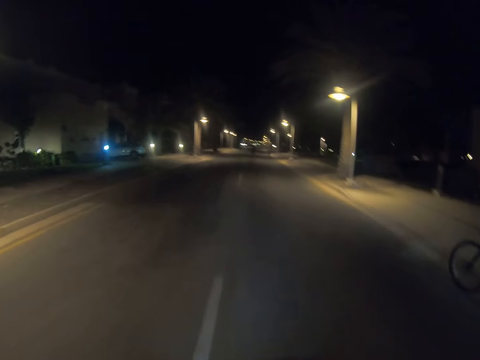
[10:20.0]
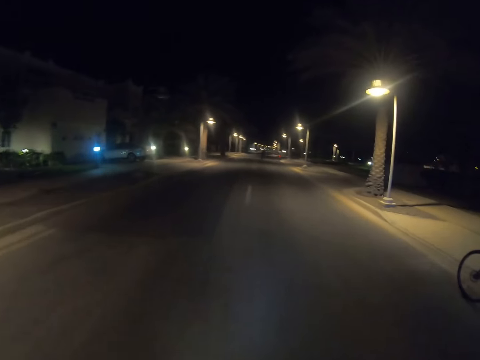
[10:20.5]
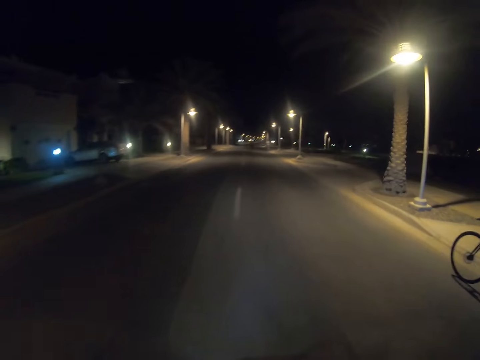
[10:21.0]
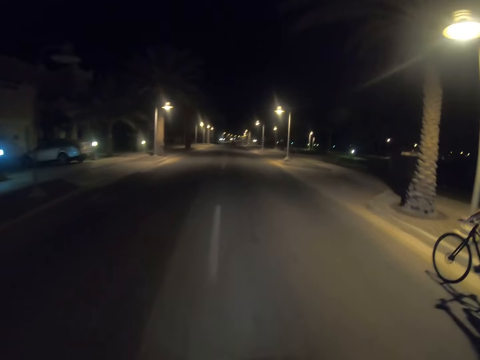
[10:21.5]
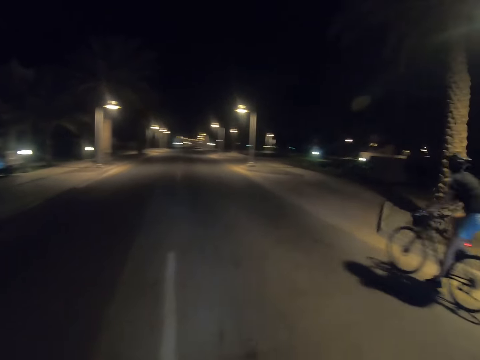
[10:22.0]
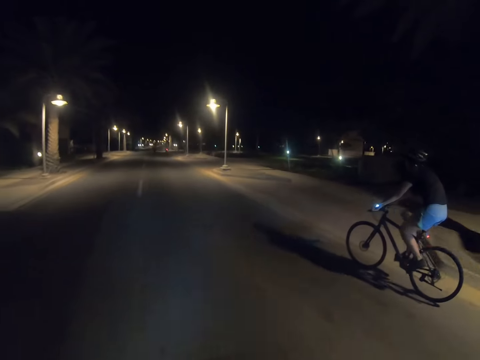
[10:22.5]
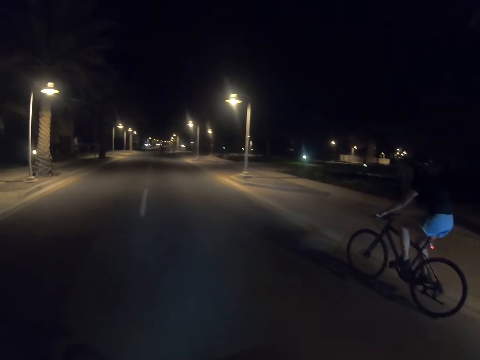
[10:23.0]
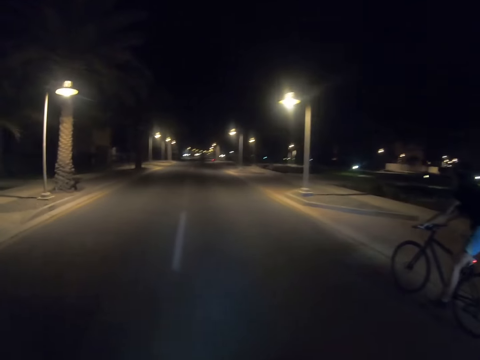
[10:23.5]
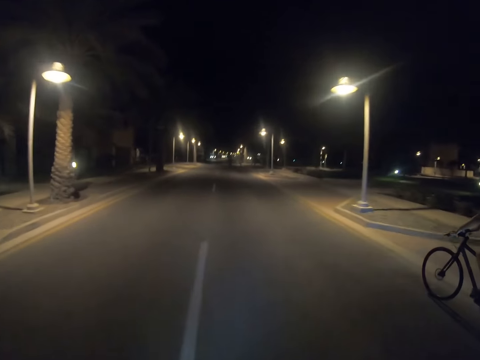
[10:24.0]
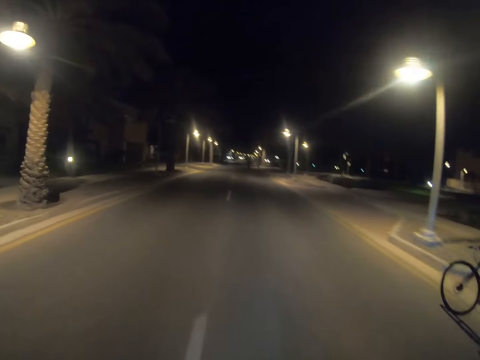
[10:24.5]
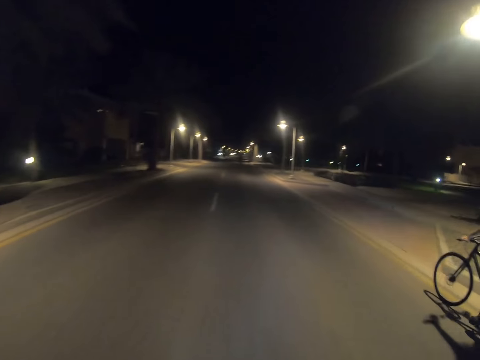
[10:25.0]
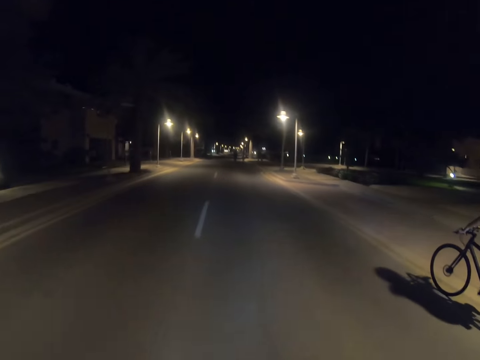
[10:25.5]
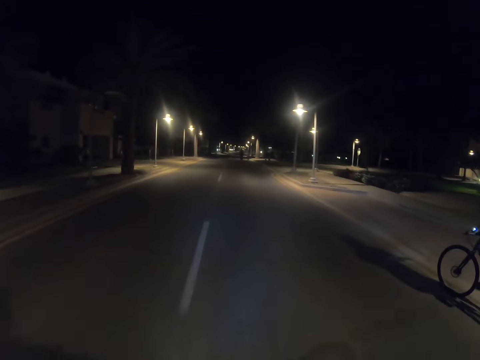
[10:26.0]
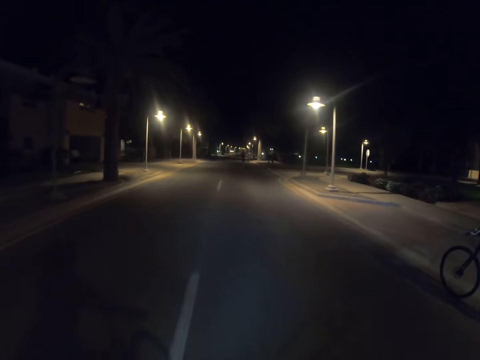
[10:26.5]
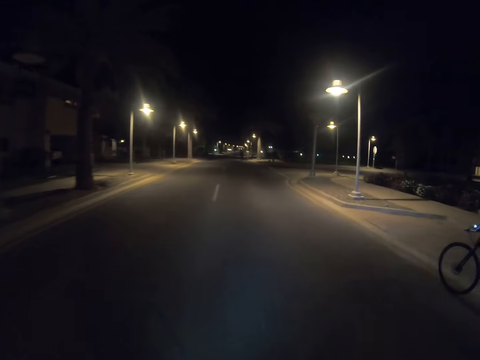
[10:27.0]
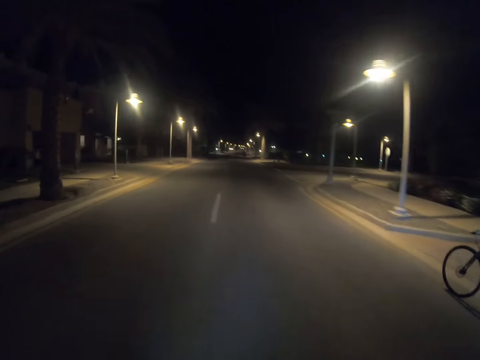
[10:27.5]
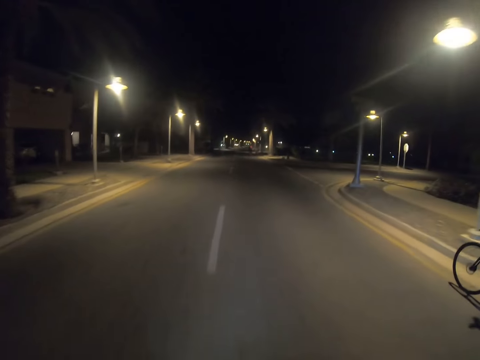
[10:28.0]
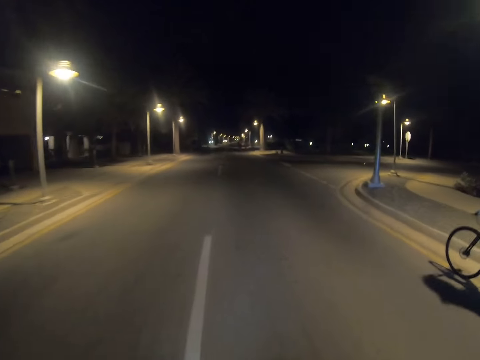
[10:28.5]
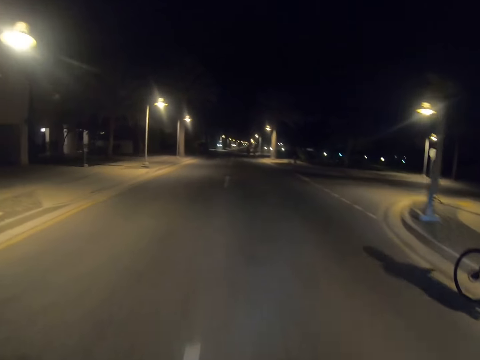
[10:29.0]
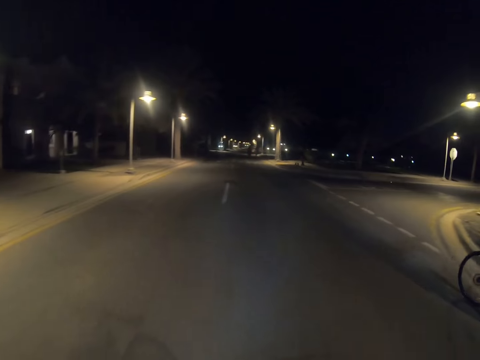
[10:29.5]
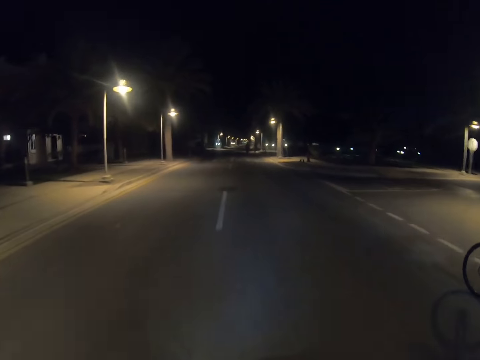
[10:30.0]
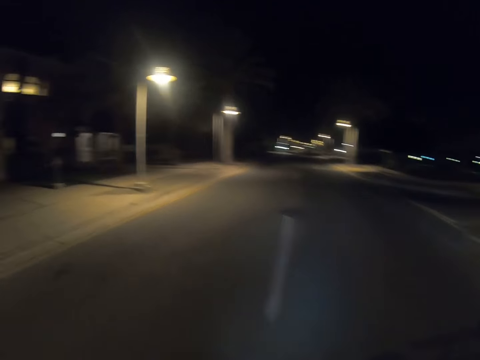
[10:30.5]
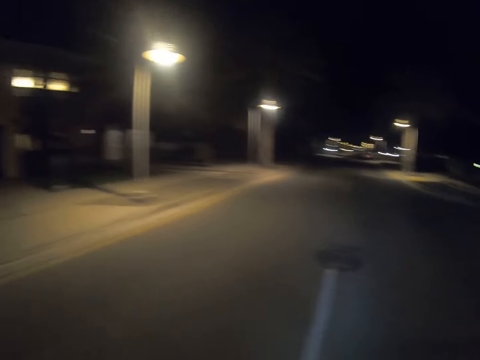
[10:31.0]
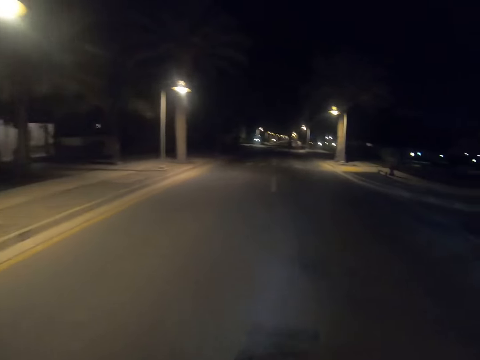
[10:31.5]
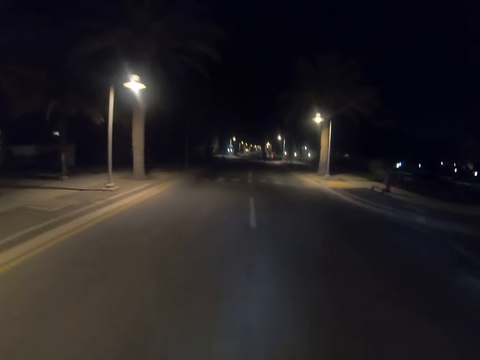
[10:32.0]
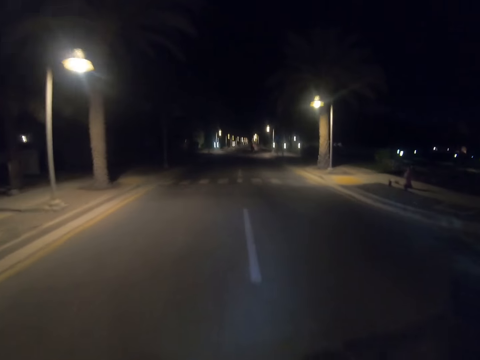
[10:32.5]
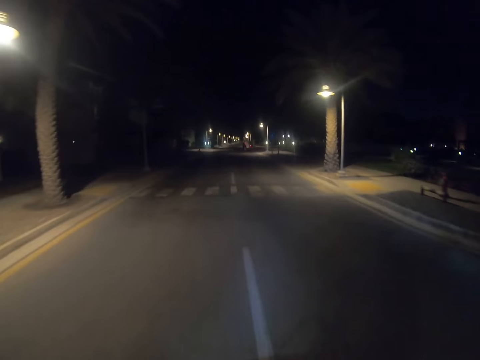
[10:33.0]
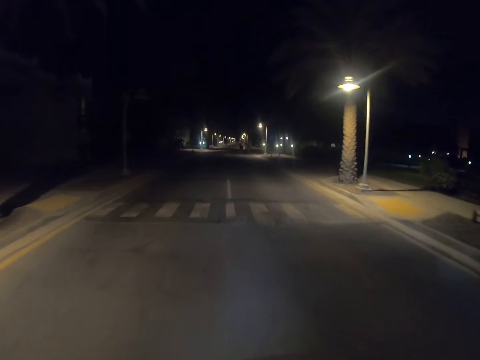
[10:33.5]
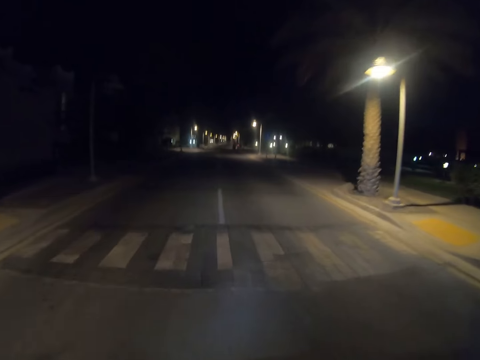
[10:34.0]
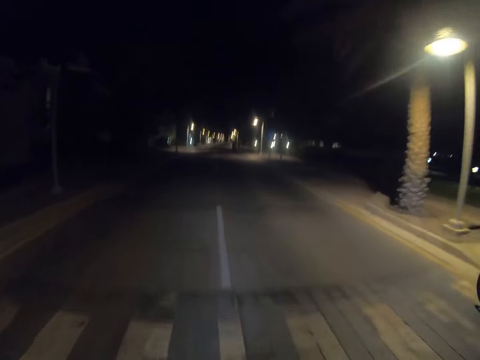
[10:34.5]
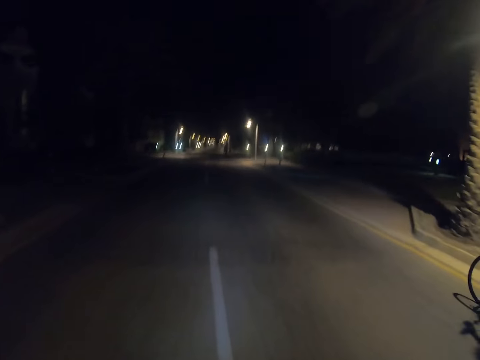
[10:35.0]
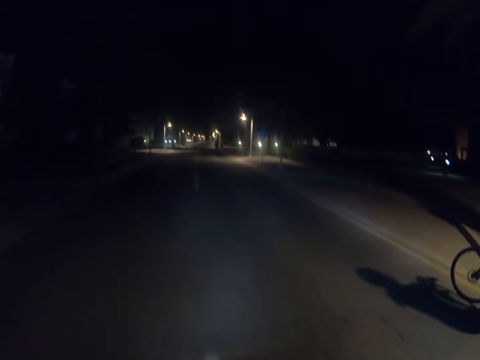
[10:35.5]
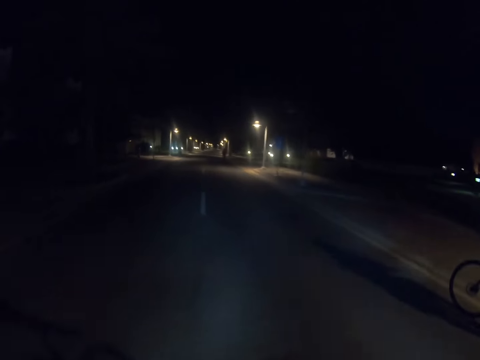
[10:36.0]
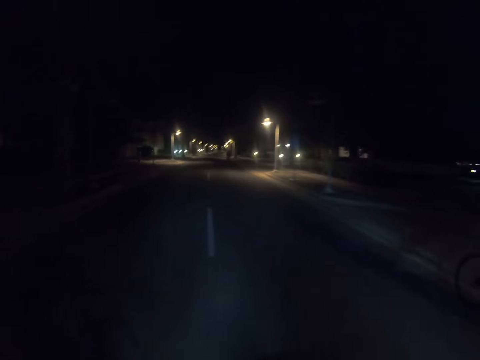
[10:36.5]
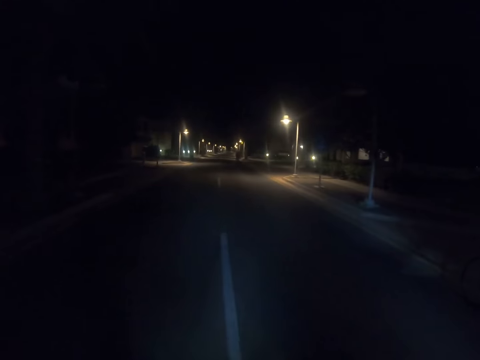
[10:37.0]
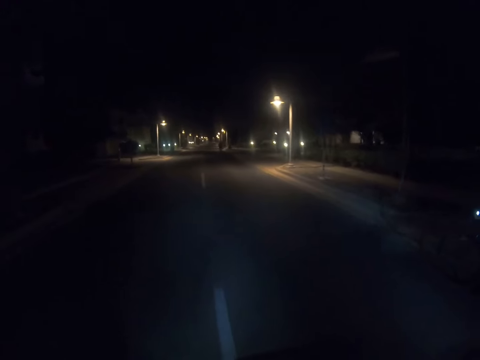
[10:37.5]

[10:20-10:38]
The camera wearer looks at a person. He looks at the road. He looks to his left. He looks at the road.

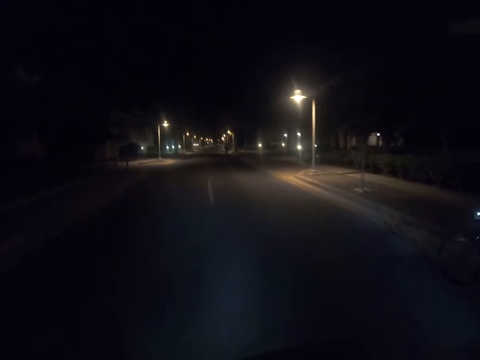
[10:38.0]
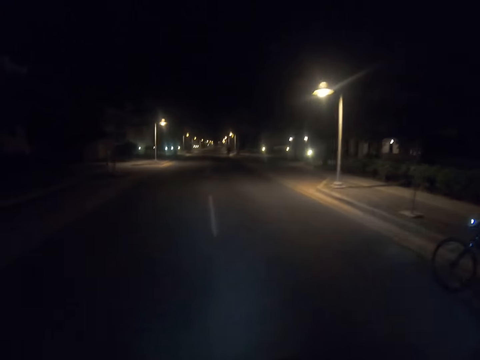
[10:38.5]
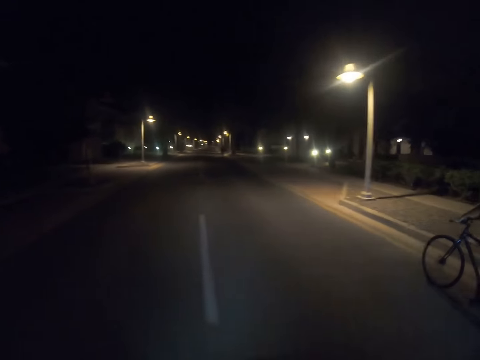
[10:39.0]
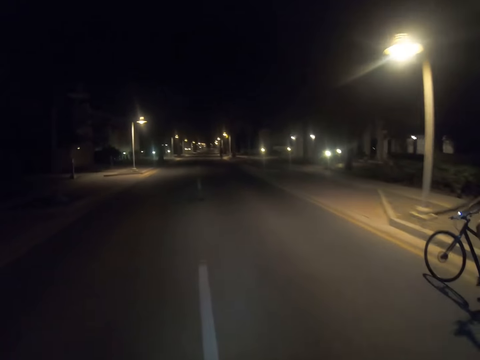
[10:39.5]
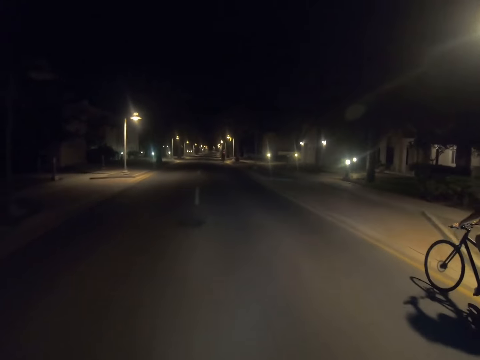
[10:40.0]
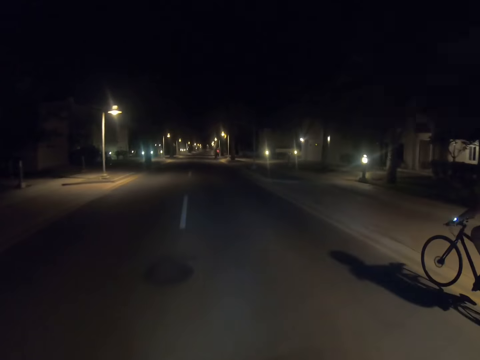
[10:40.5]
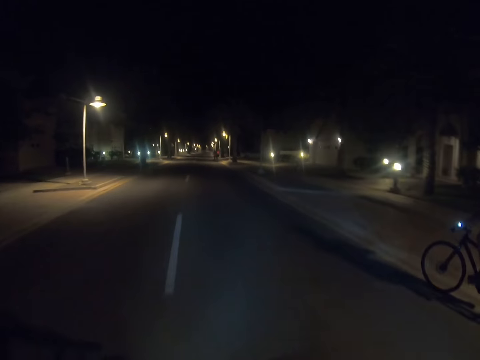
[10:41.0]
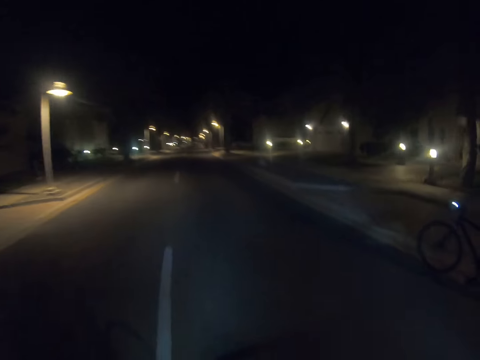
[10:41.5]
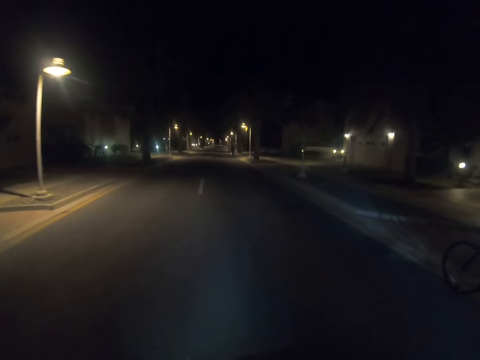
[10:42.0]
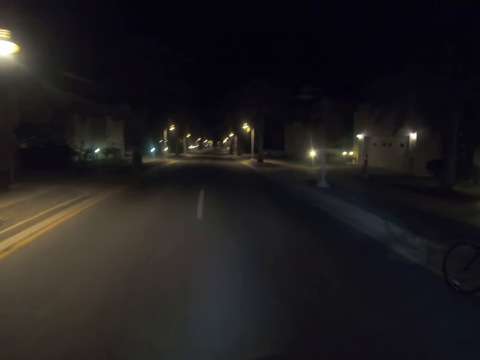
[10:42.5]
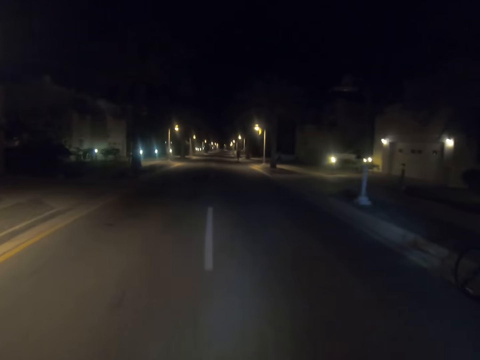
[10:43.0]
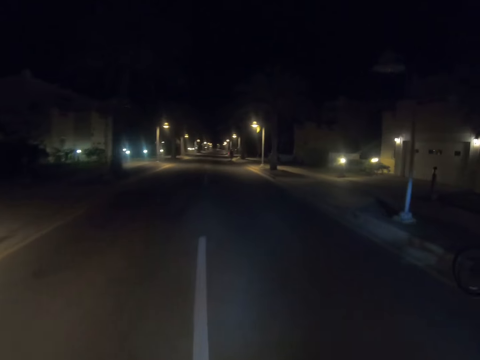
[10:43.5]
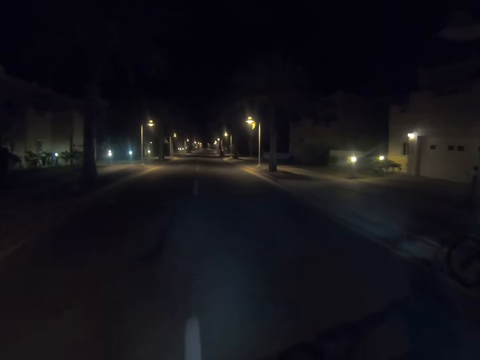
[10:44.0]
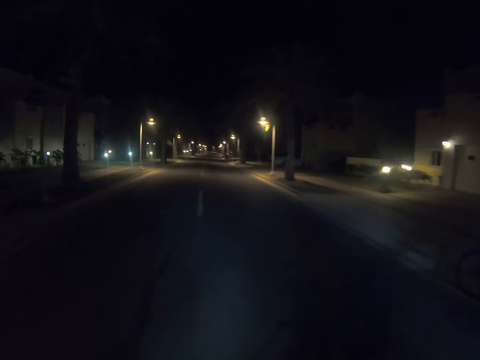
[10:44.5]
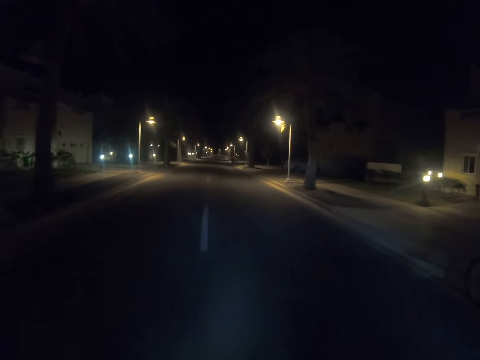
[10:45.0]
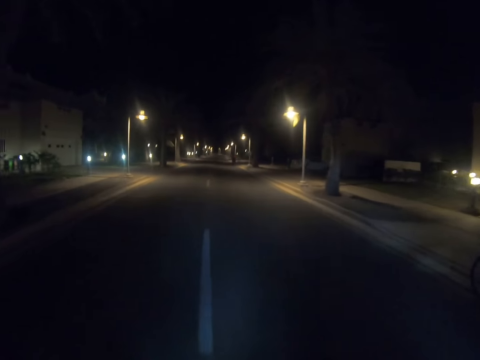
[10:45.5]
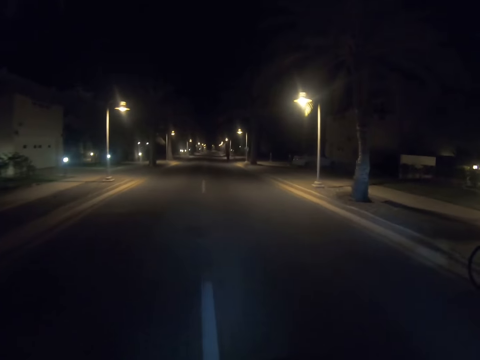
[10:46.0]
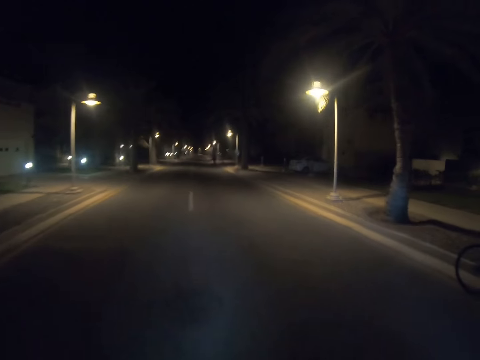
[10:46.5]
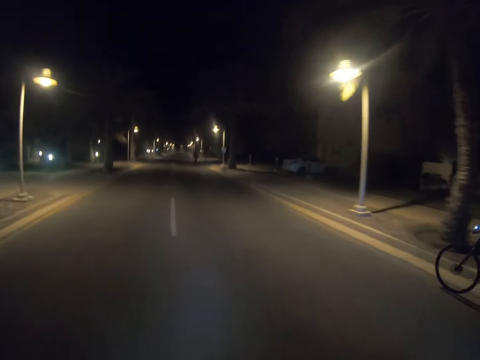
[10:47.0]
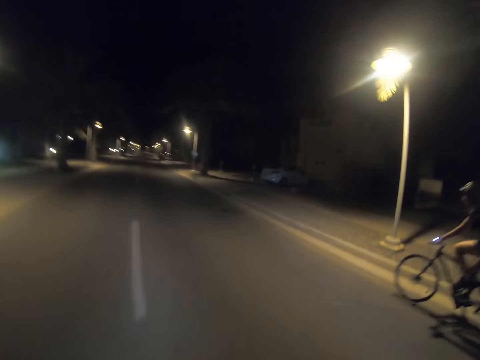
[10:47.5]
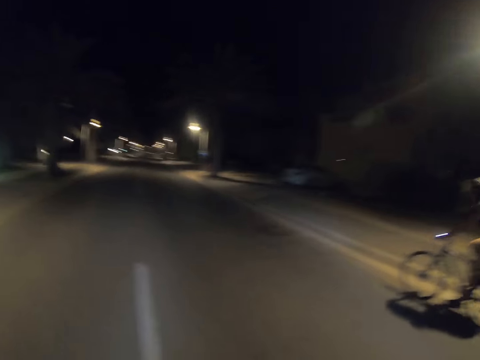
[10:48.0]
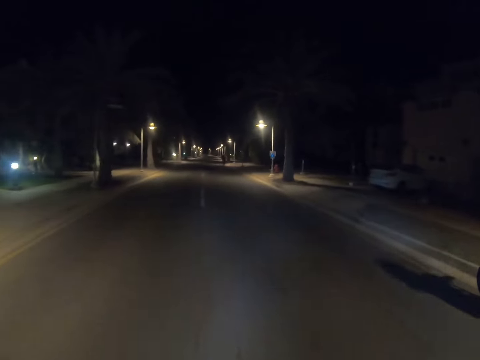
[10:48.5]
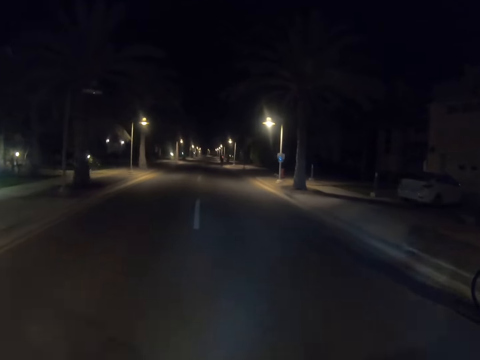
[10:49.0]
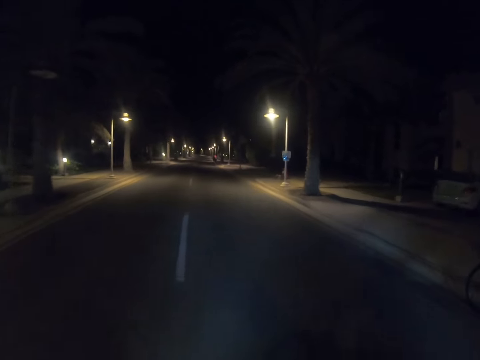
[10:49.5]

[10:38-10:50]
The camera wearer looks at a person.
